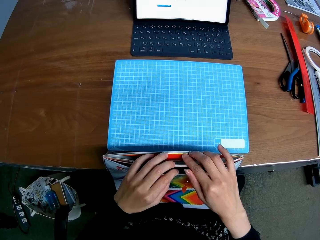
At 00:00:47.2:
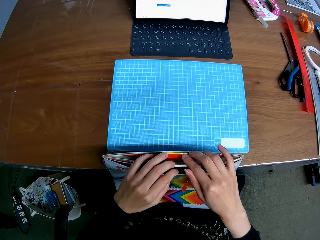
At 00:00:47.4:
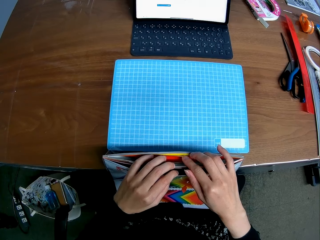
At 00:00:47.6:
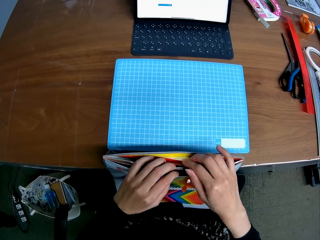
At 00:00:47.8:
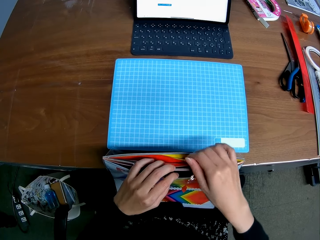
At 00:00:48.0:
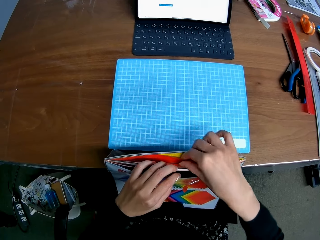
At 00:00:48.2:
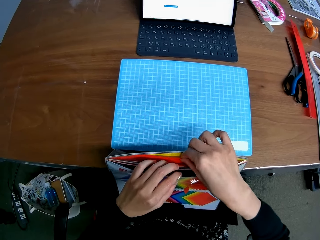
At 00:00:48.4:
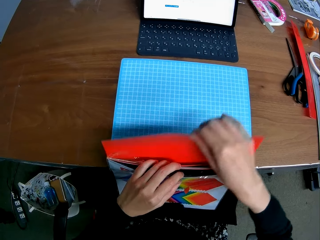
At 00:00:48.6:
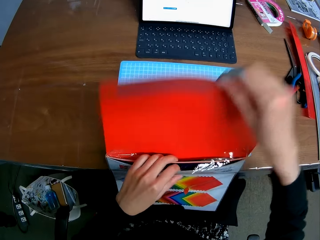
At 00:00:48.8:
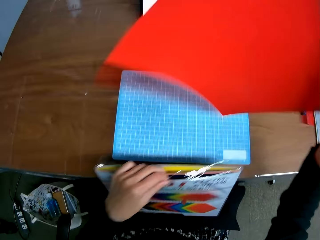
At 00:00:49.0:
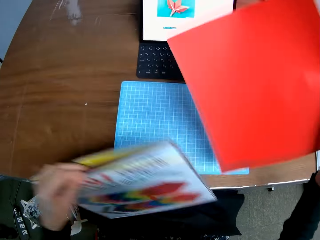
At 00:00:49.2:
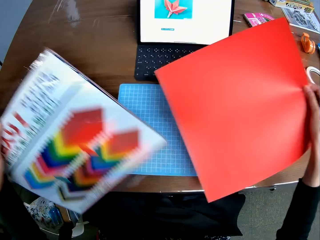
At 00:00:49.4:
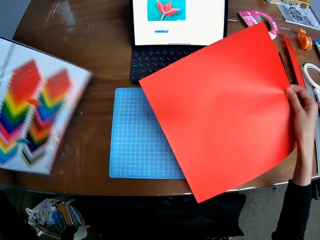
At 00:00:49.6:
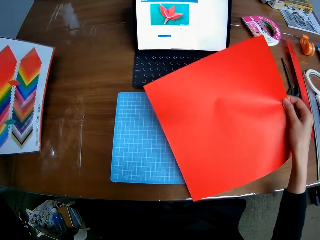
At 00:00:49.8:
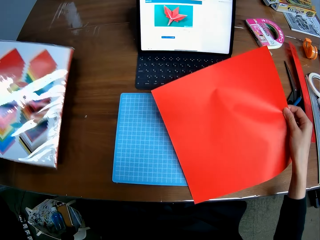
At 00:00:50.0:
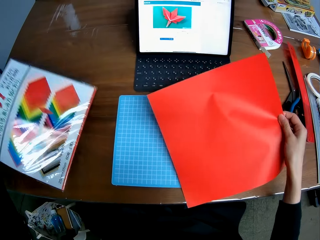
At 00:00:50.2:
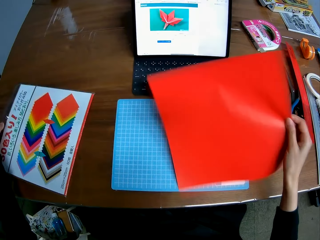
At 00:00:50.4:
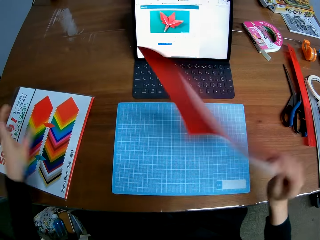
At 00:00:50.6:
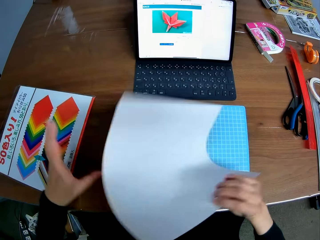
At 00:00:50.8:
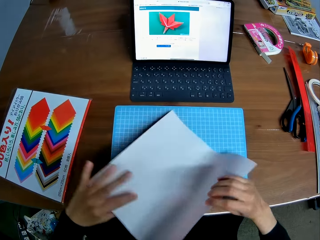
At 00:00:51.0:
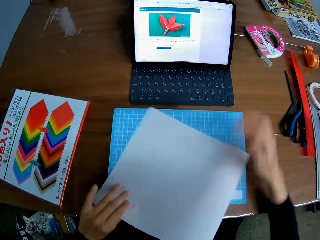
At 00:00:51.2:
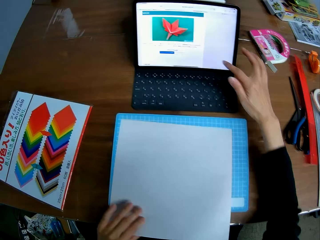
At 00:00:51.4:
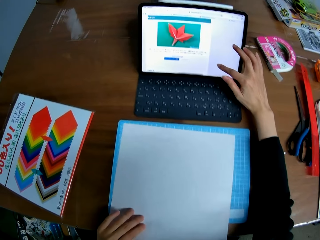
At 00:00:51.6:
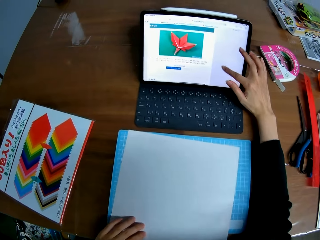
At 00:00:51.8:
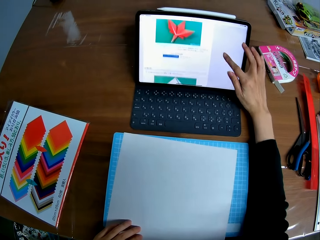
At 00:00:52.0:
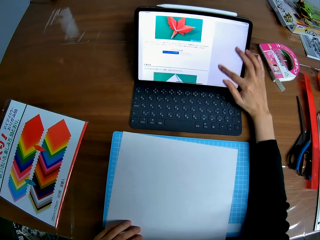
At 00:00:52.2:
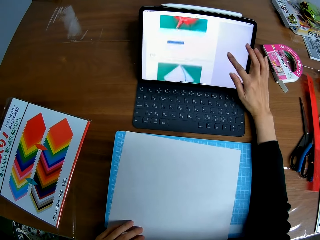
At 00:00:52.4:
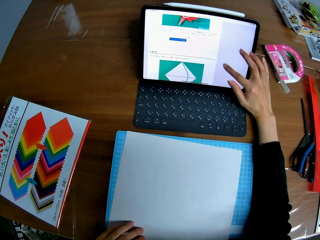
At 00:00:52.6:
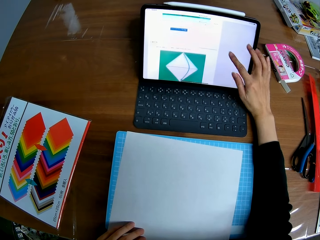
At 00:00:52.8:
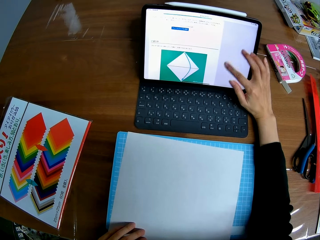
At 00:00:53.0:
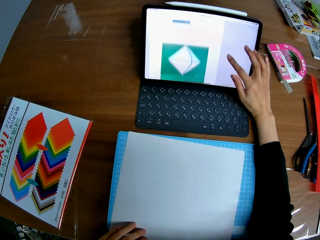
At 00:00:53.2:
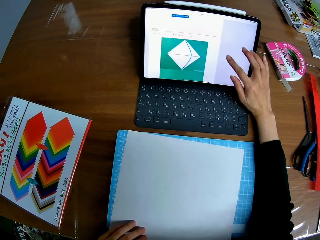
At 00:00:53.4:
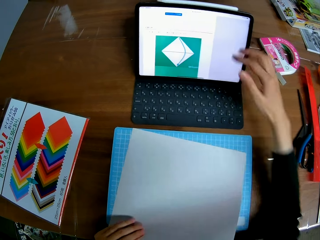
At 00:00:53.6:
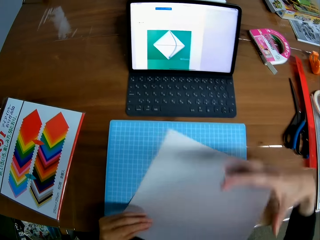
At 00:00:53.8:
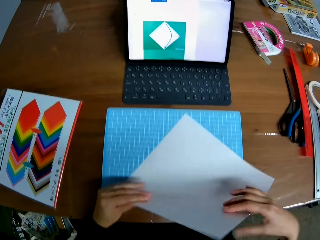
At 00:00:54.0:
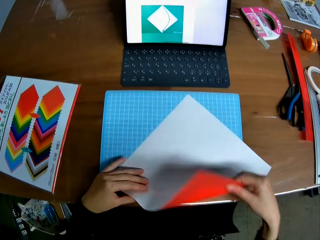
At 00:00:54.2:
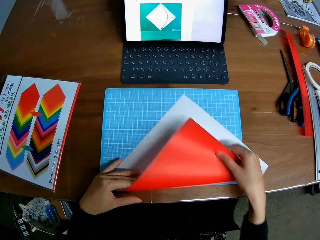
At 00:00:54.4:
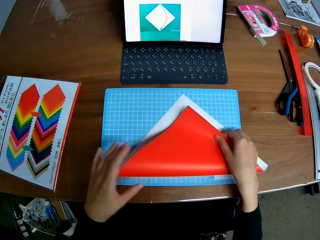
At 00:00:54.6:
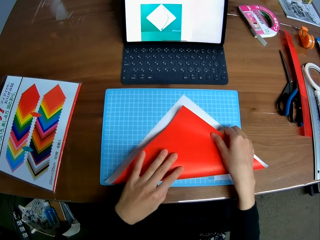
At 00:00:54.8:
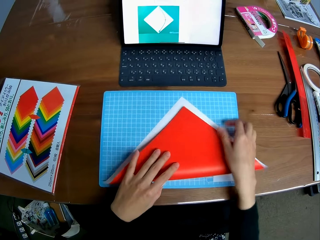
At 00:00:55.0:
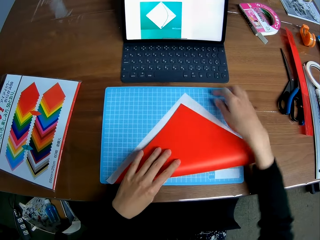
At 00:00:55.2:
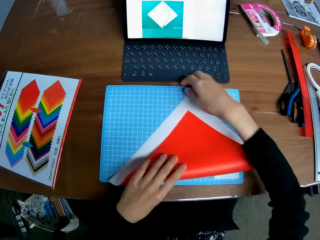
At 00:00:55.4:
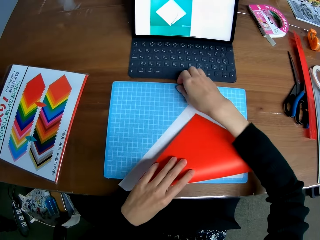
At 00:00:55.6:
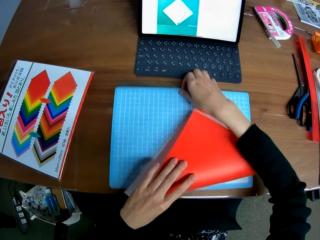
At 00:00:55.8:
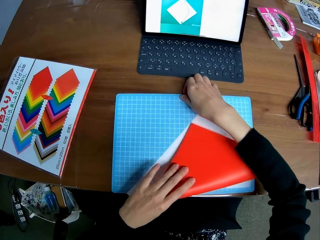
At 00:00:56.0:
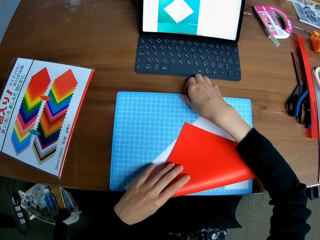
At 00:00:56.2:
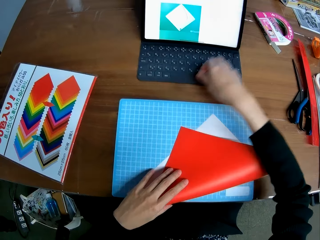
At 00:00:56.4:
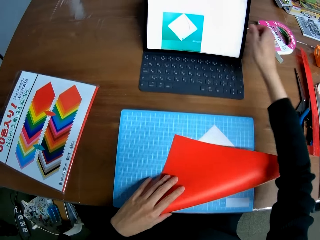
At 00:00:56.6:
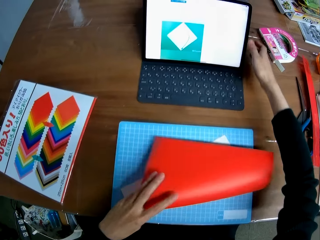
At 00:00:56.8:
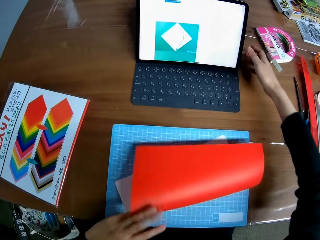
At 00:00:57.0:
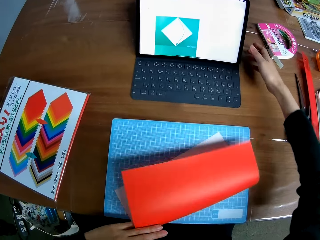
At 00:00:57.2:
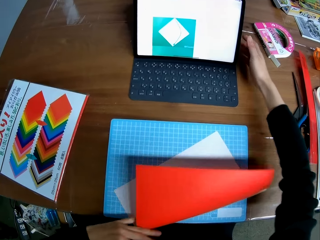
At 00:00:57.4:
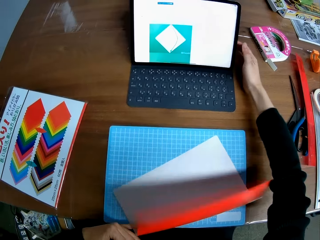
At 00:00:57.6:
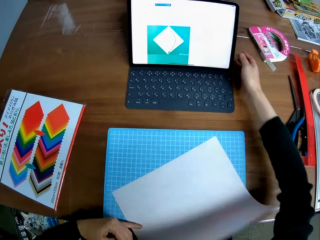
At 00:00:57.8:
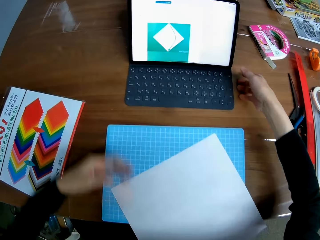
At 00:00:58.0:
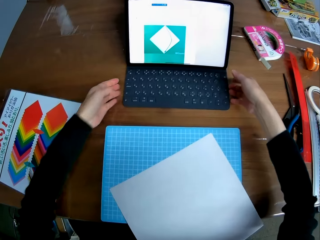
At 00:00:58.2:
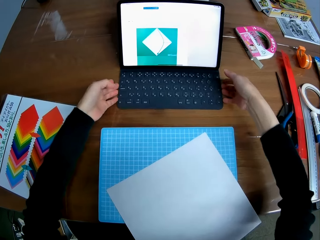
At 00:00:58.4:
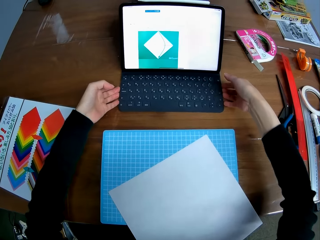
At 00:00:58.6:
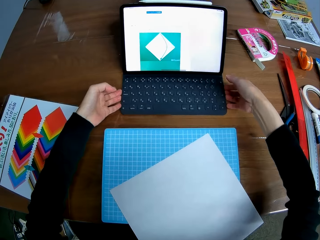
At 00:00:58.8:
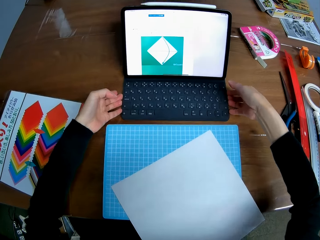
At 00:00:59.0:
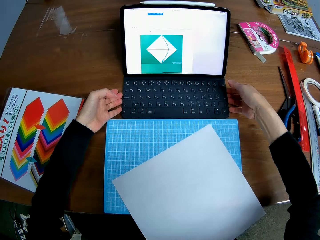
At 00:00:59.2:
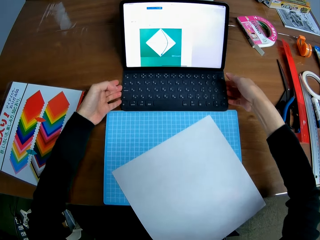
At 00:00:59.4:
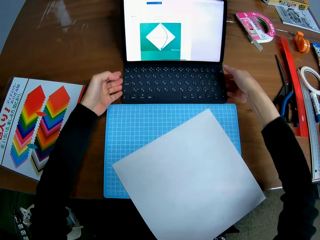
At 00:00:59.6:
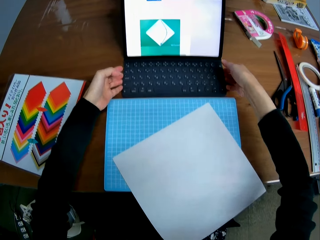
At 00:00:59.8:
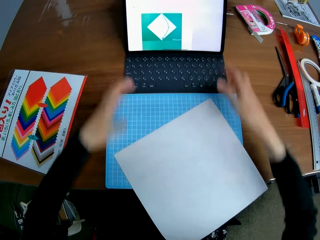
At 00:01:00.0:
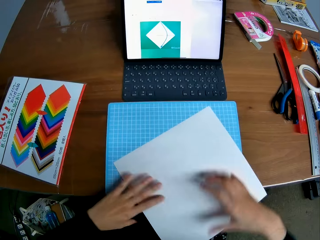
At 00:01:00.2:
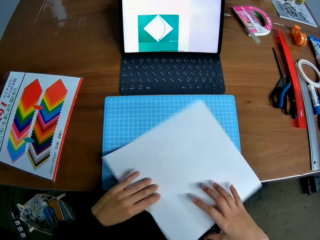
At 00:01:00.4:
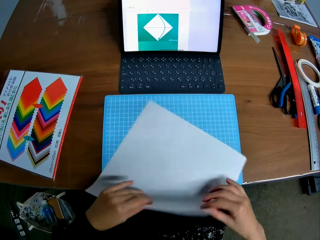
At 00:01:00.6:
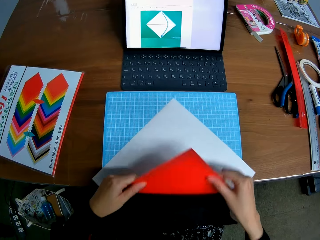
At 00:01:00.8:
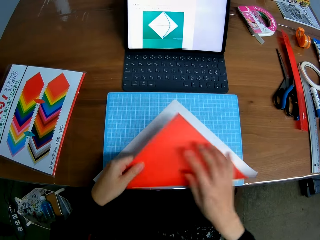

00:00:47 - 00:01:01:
The camera wearer removes a red paper piece or craft paper from the nylon. She turns the craft paper on the table and puts the paper piece on the table. She scrolls up the screen of the laptop with her right hand. She clicks a triangle prism. She folds the paper piece. She moves the craft pad. She adjusts the laptop on the table.

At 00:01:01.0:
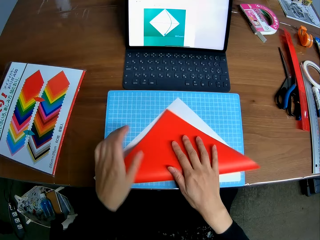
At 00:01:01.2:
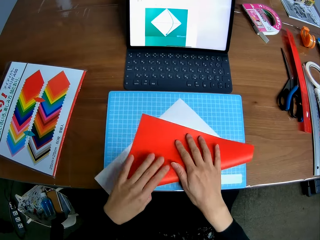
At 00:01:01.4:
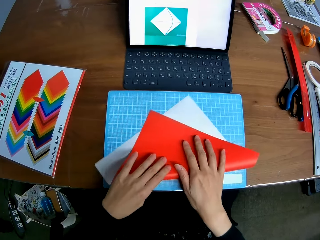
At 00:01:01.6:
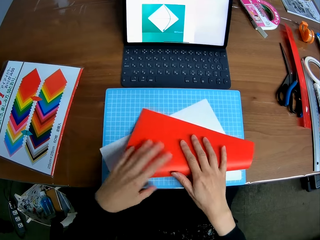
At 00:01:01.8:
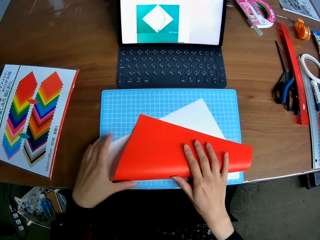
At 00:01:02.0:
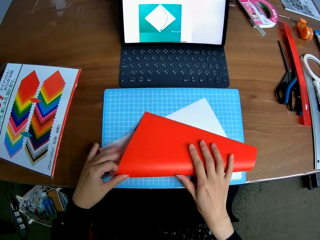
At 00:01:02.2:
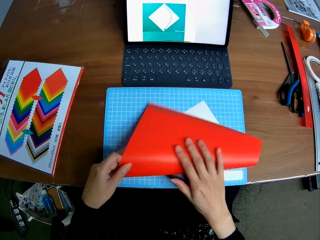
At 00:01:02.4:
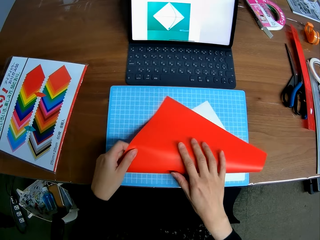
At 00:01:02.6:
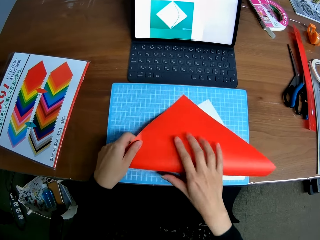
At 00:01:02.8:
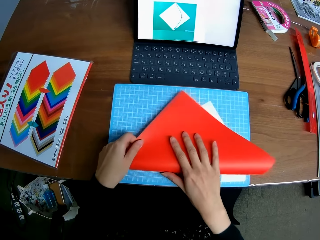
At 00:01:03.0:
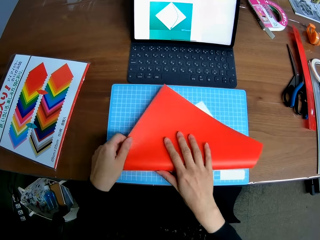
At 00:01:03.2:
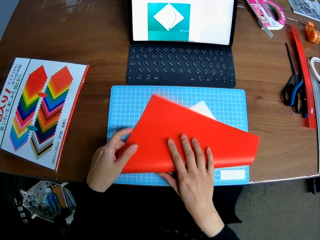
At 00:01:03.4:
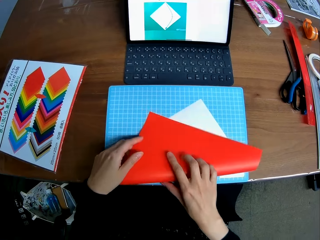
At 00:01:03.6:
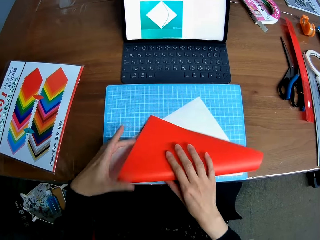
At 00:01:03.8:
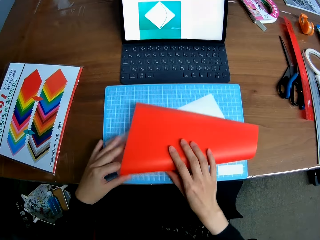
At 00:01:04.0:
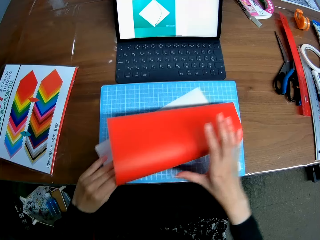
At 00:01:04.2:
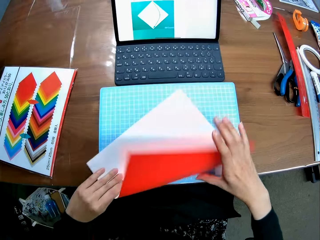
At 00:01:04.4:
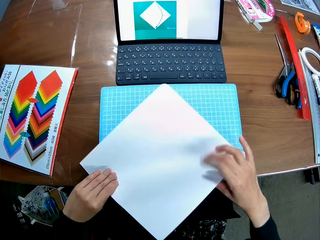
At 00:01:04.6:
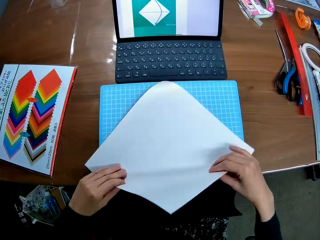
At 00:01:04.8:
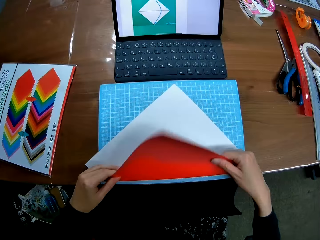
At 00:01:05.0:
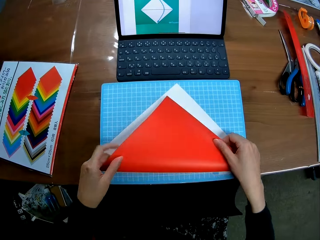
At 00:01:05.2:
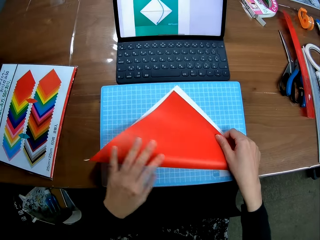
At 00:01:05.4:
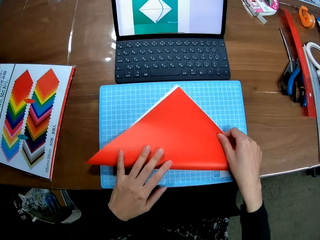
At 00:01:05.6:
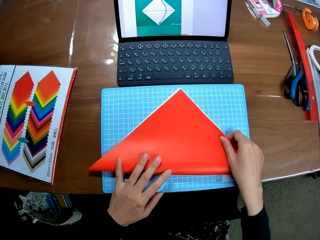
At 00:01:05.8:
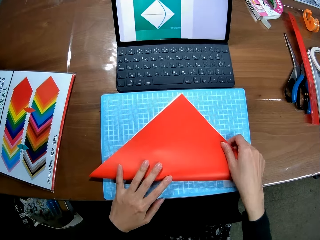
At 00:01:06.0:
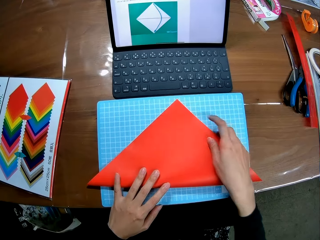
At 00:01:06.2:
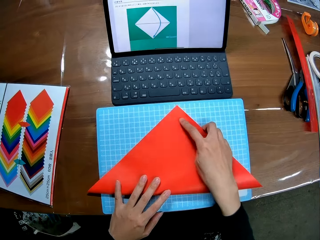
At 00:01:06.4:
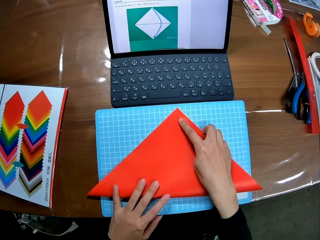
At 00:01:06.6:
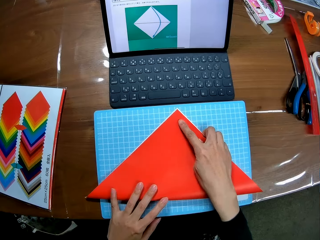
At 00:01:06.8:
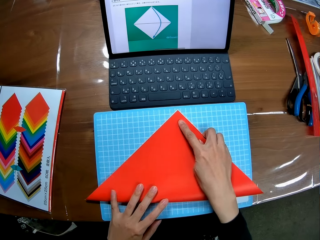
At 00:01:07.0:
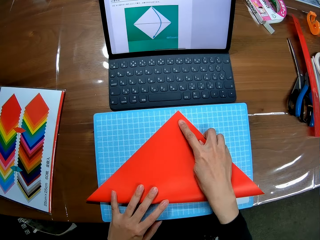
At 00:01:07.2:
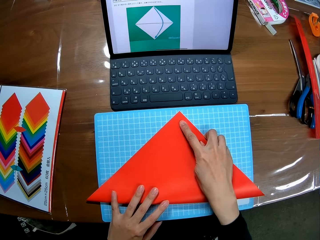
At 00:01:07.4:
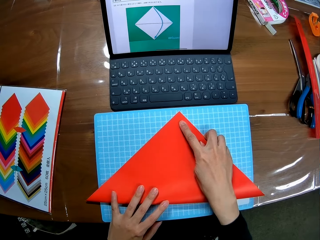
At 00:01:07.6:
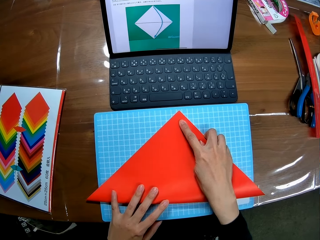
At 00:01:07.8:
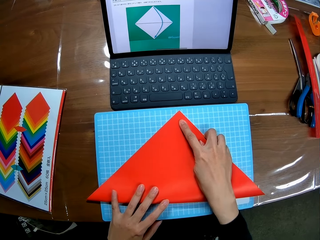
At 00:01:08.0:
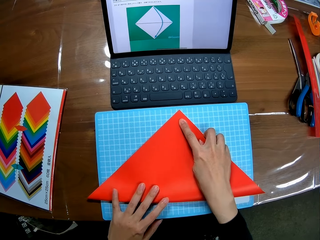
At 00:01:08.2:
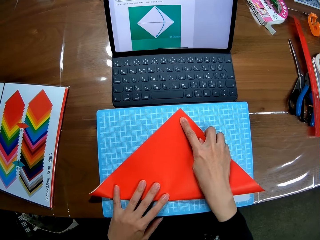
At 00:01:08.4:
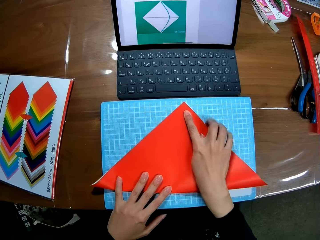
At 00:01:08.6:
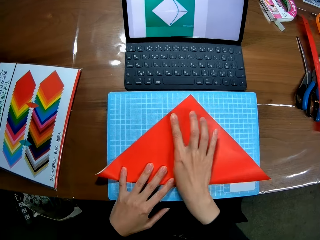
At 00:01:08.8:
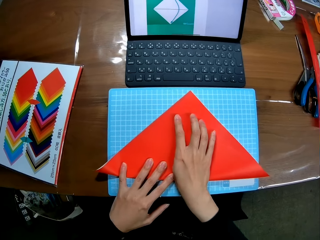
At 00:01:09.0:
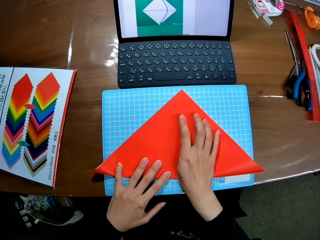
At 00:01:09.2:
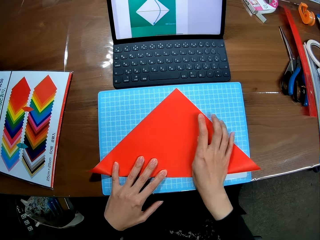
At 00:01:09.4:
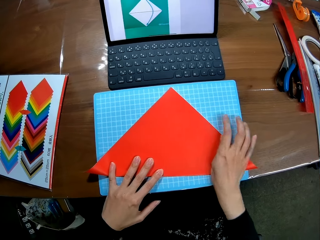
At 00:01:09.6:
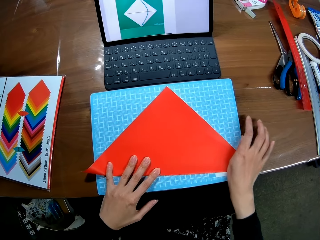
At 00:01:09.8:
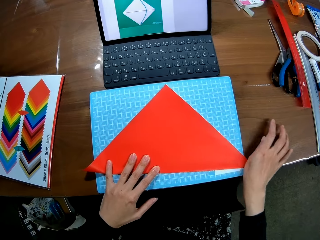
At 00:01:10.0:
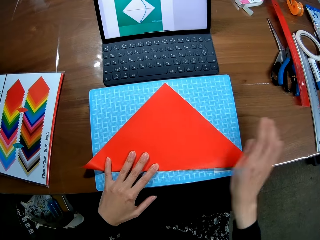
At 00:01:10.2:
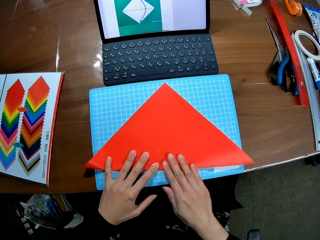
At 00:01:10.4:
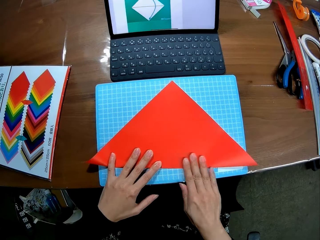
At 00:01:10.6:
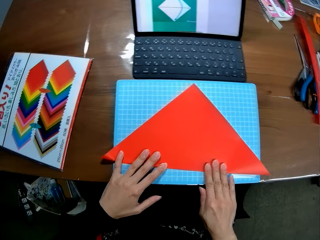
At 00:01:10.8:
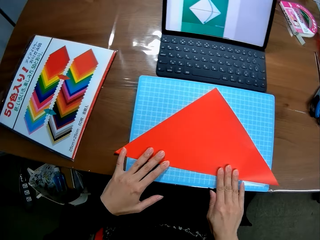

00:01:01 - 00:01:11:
The camera wearer folds the paper piece.
